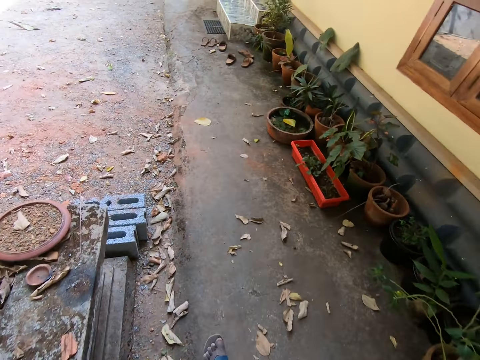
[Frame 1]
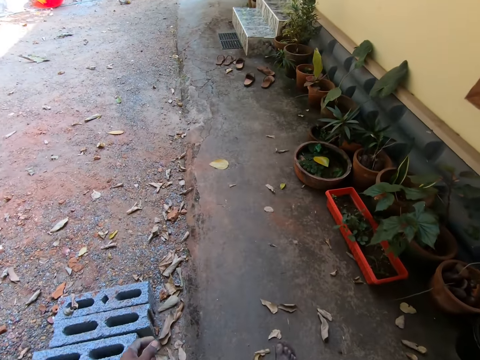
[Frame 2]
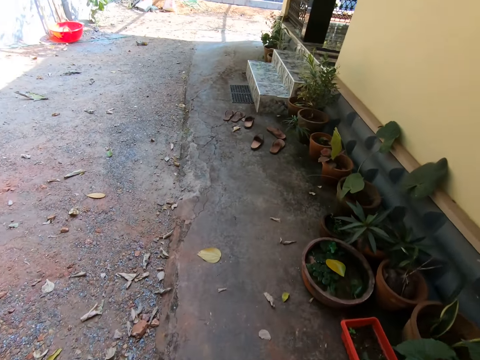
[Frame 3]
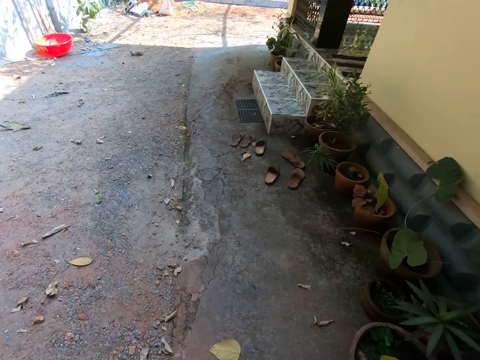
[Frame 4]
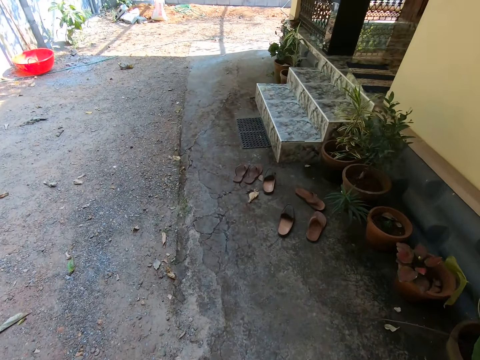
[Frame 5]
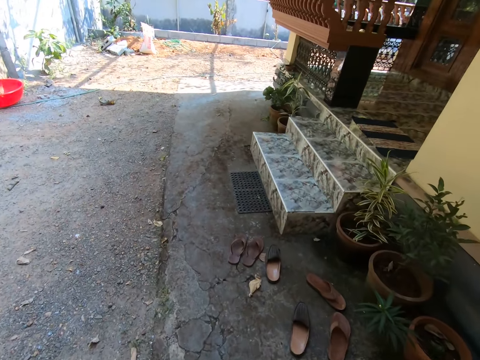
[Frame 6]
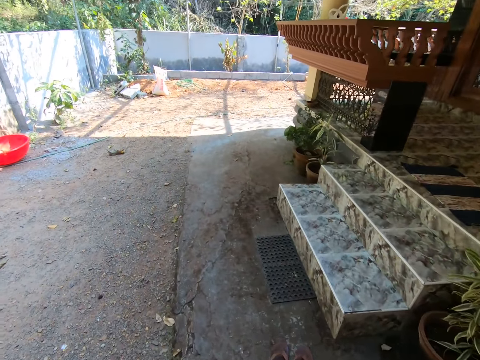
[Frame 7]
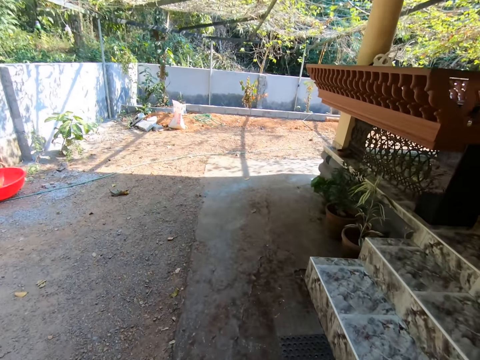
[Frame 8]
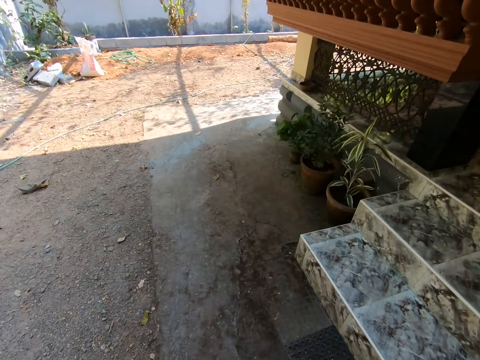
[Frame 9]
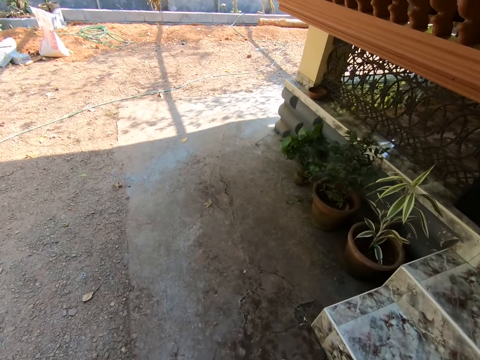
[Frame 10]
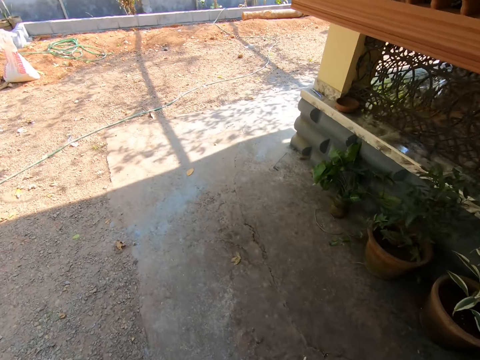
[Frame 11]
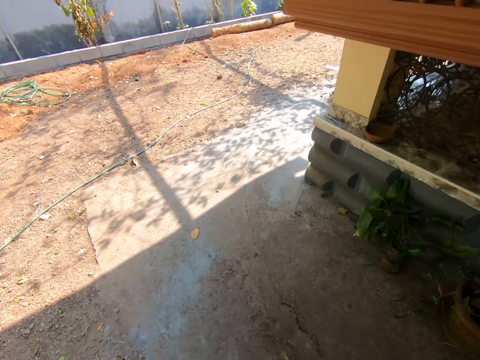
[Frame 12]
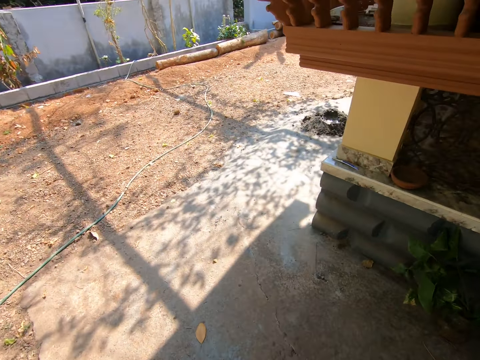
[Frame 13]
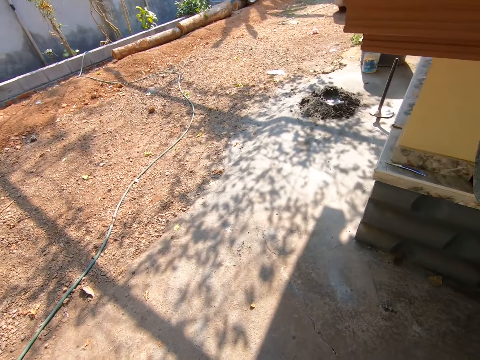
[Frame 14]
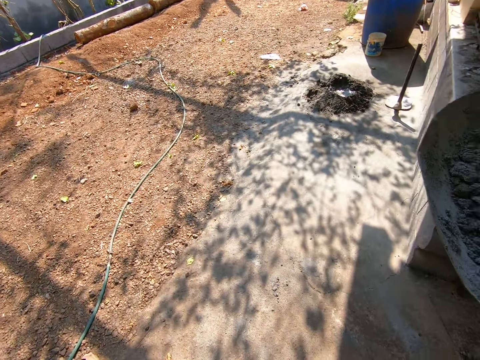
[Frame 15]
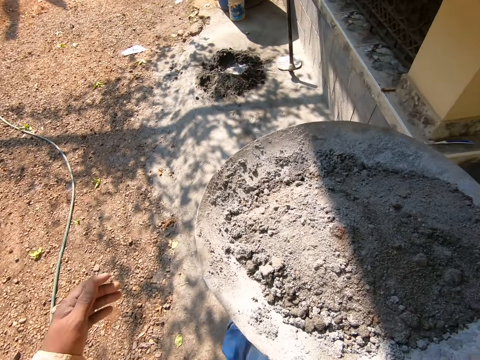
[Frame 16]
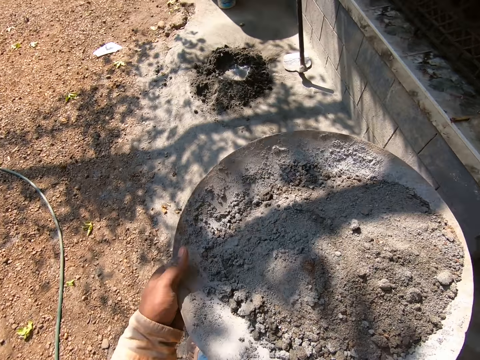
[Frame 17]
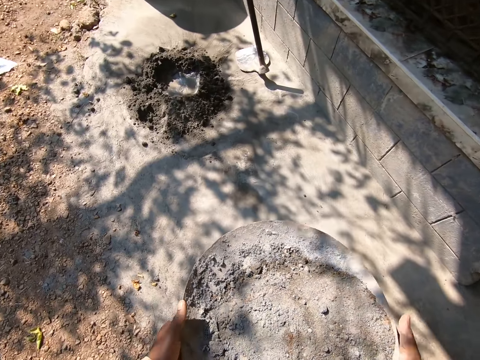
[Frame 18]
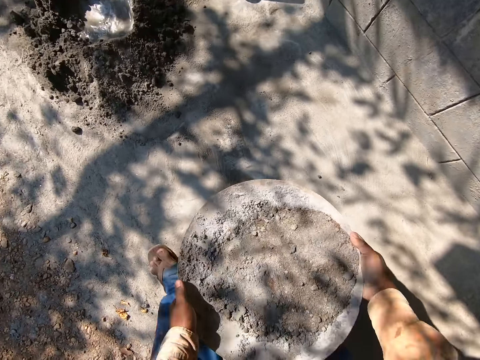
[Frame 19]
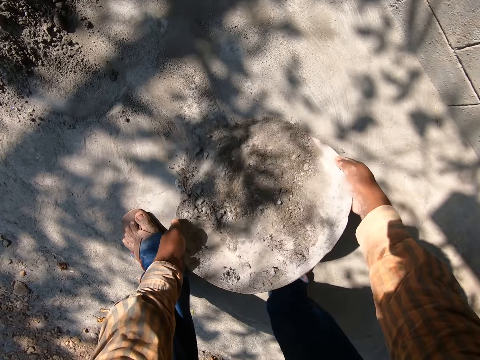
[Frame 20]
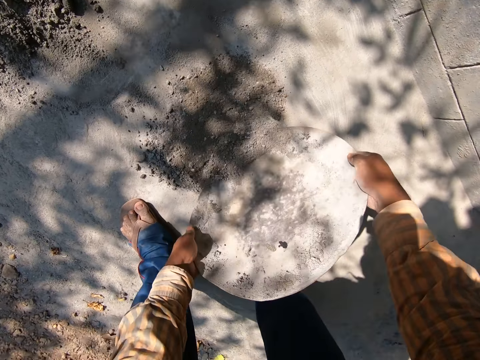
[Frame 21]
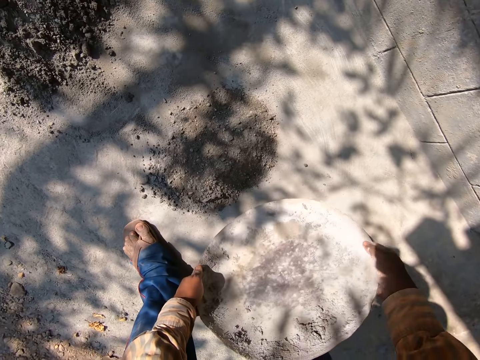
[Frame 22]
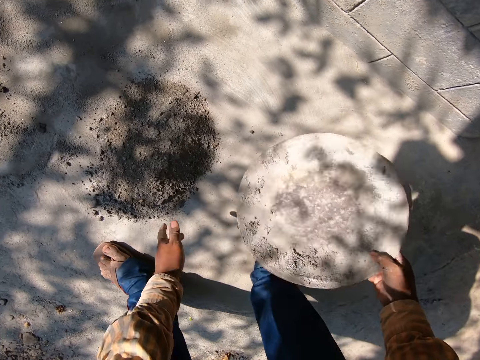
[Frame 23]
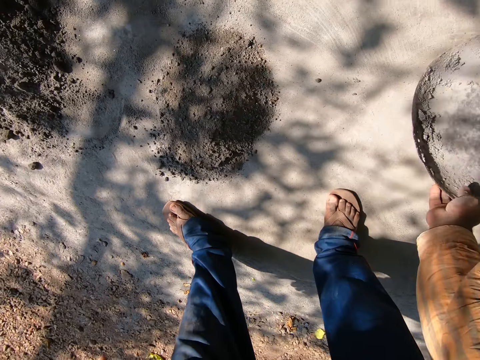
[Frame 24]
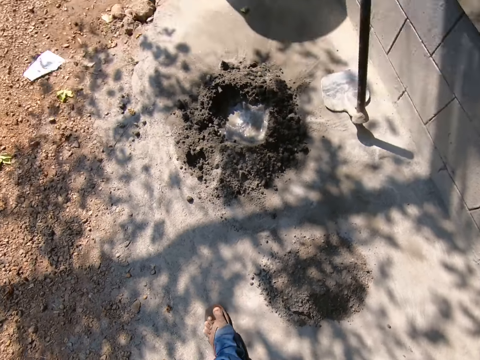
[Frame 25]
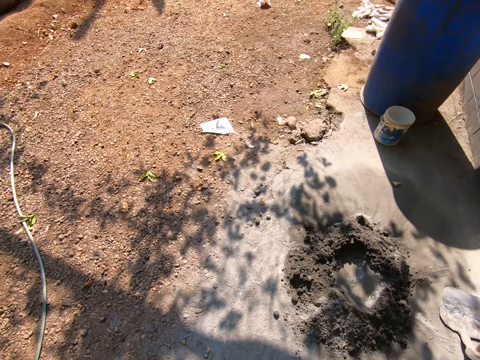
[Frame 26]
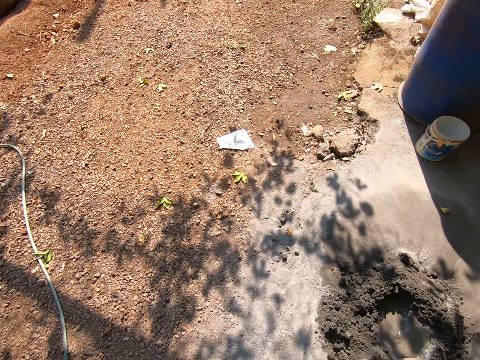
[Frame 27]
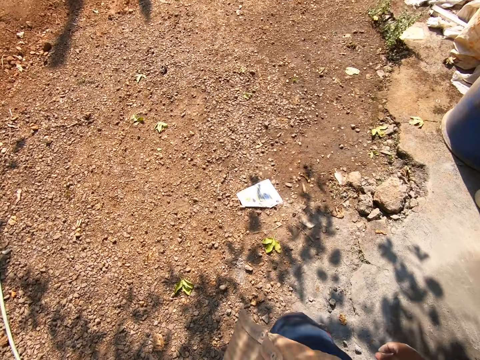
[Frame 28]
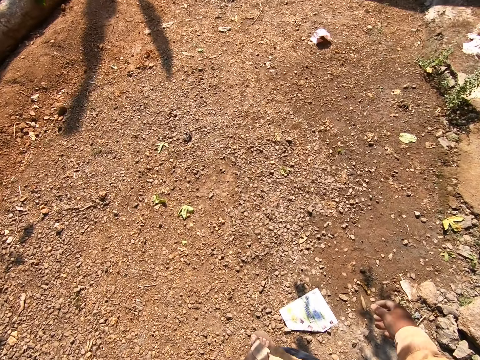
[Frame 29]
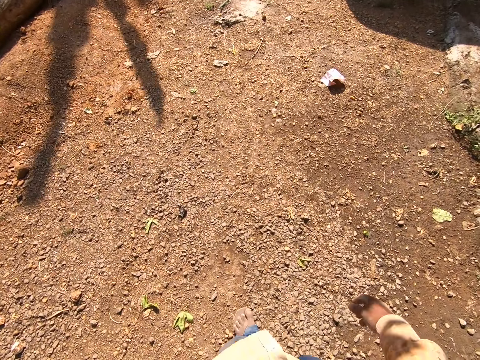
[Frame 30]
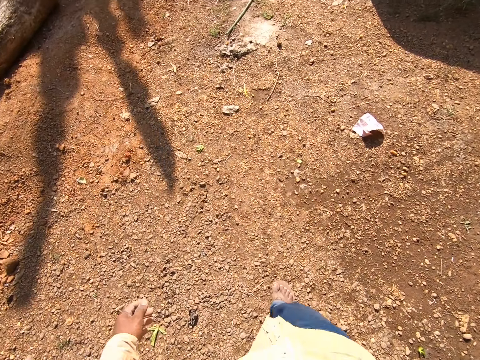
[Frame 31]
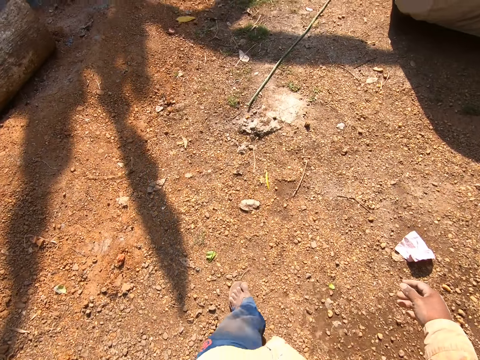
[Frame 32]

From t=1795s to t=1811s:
The camera wearer holds the head pan with both hands. He pours the cement in the head pan on the ground with both hands. He drops the head pan on the ground with his right hand.

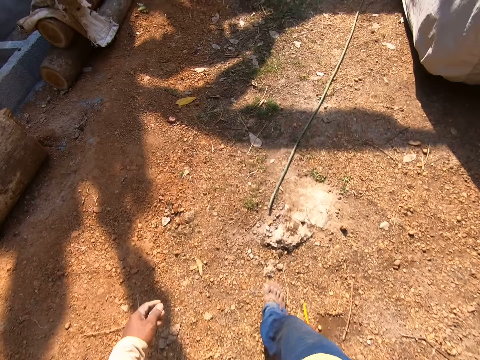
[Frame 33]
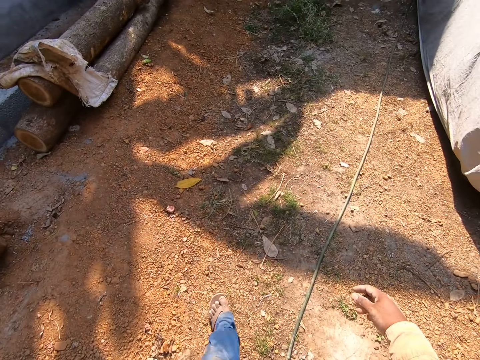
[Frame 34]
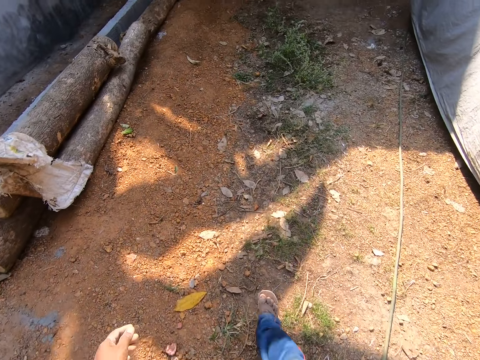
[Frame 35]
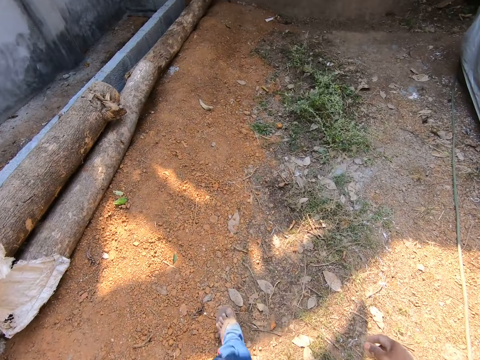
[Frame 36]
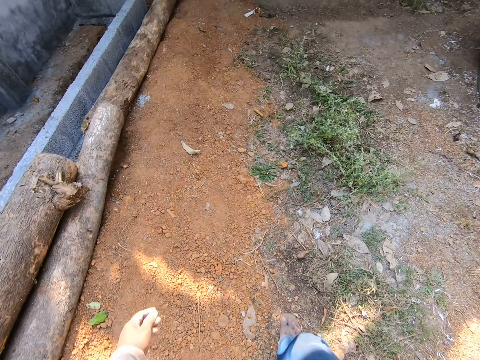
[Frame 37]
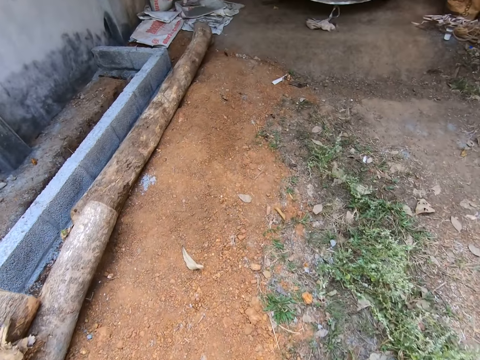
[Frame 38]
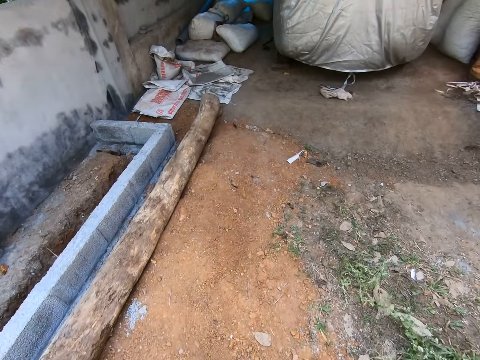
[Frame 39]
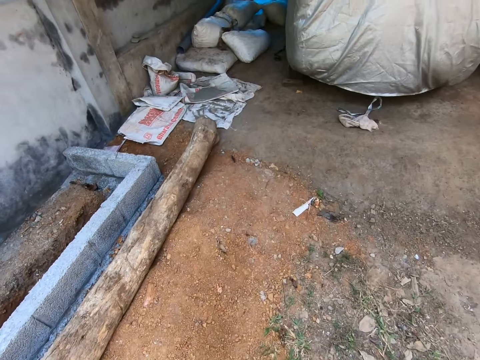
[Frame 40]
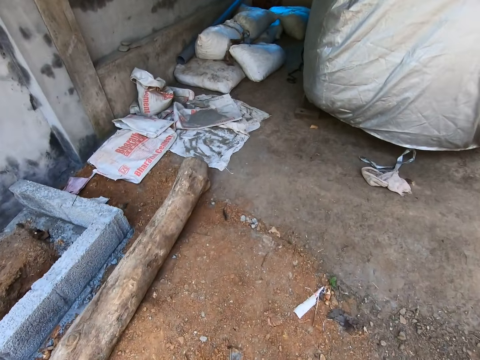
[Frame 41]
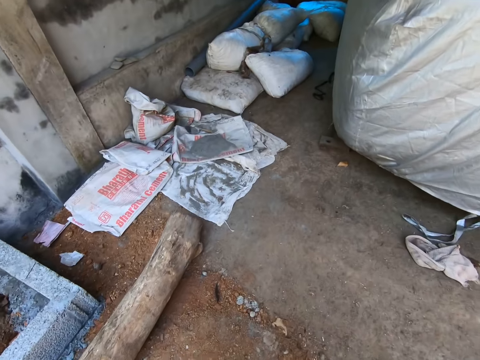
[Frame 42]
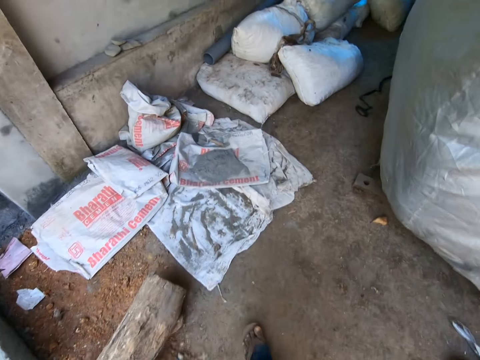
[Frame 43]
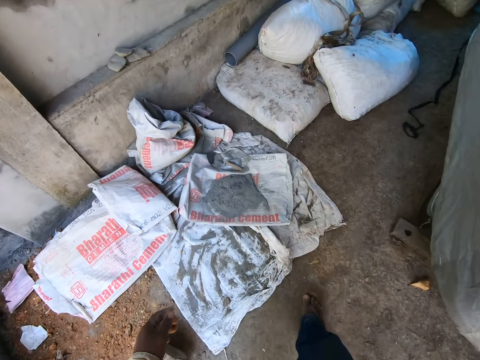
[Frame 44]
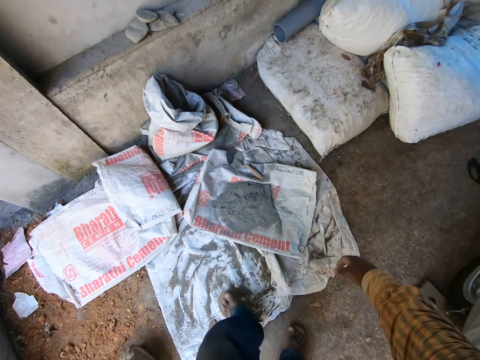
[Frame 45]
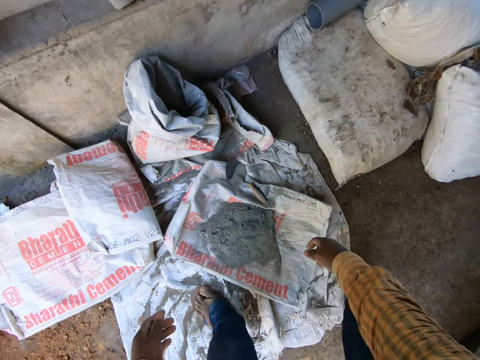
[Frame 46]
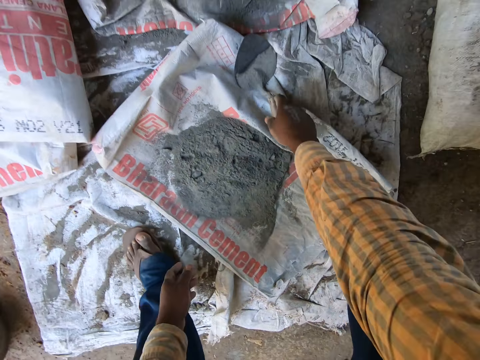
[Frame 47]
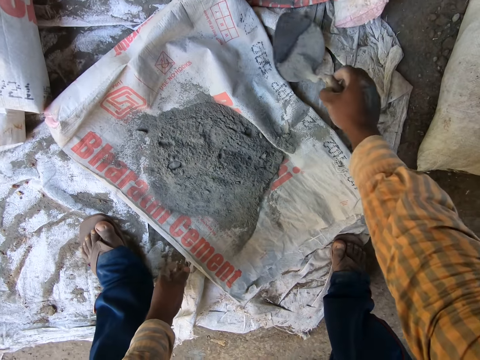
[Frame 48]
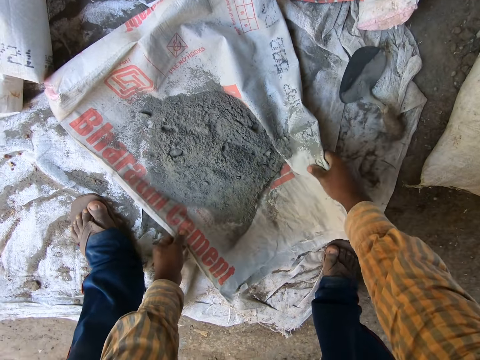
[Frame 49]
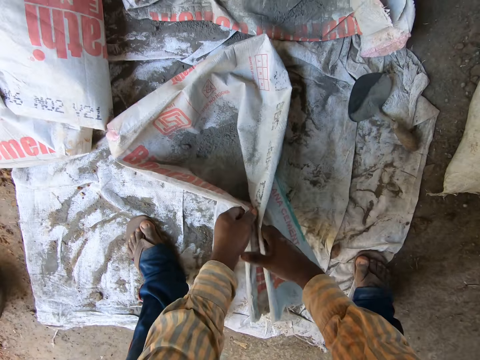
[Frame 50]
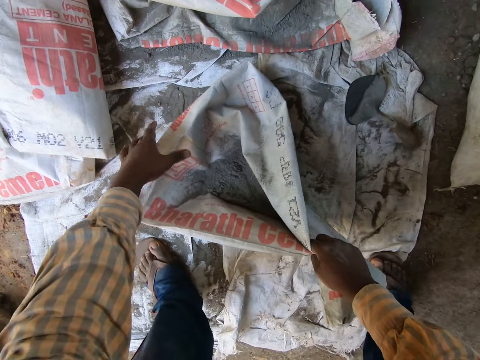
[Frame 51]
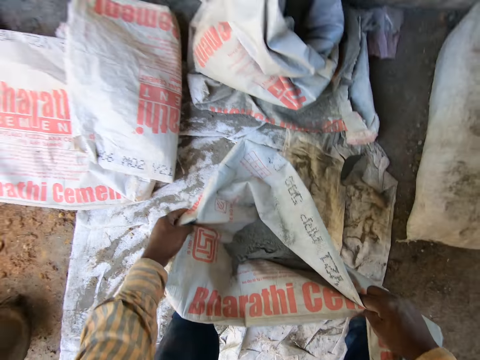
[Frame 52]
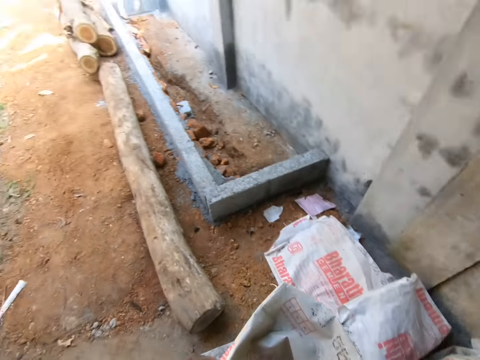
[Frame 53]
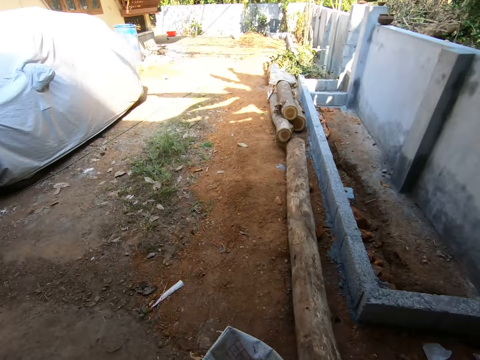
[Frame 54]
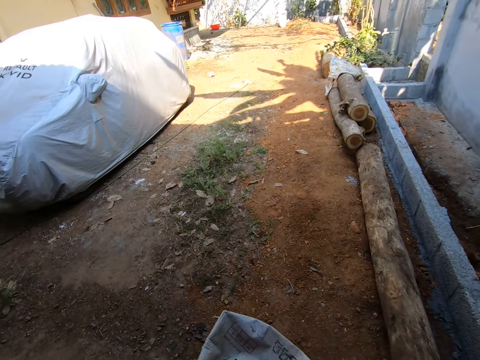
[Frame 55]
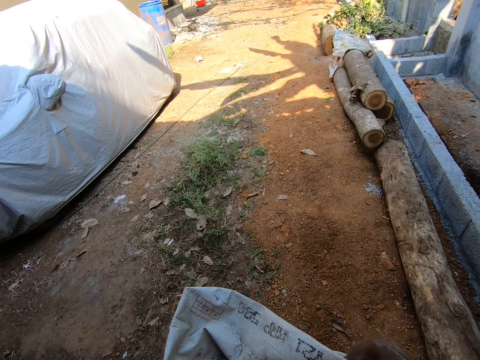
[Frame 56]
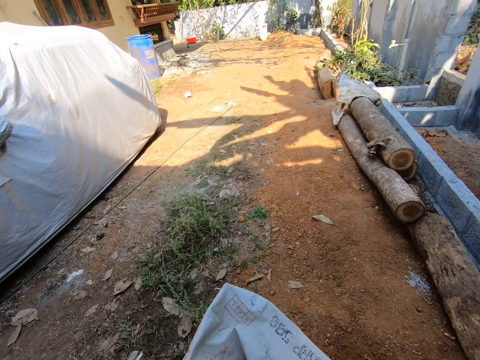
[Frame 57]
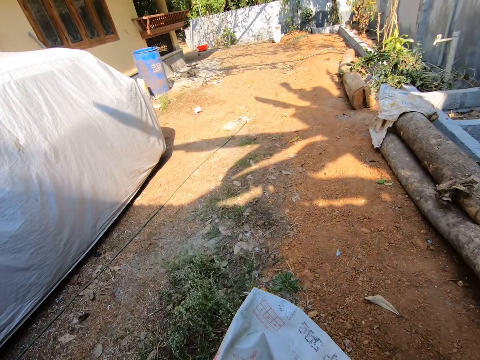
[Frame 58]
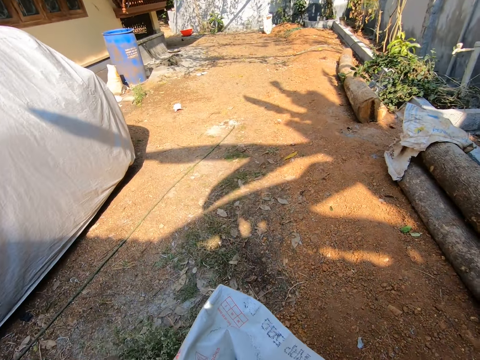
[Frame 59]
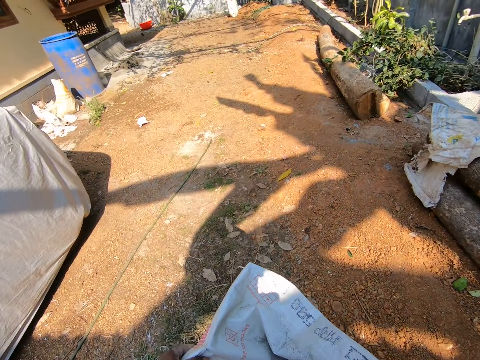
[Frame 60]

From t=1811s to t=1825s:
The camera wearer removes a brick trowel from a cement bag with his right hand. He picks up a bag of cement from the ground with both hands. He carries the concrete on the sack.
